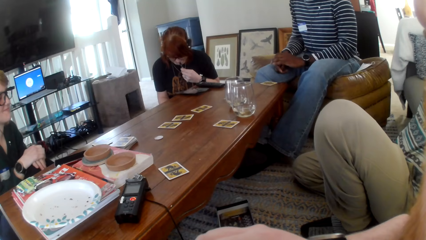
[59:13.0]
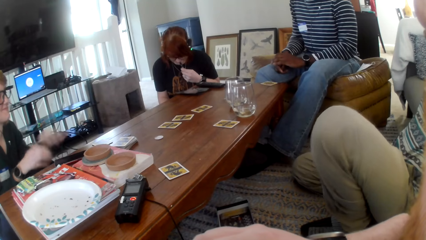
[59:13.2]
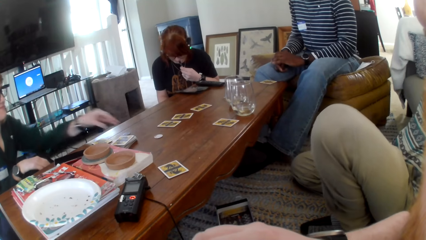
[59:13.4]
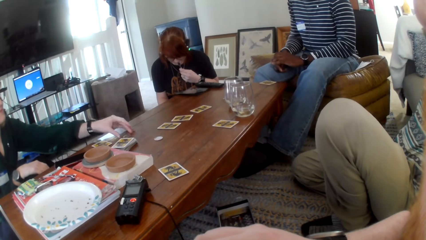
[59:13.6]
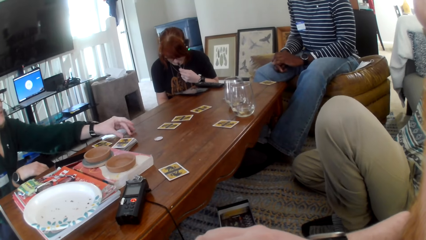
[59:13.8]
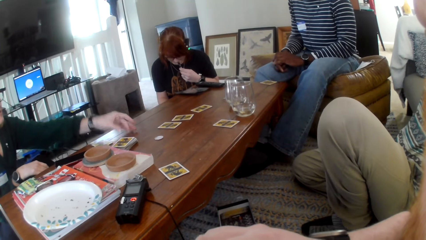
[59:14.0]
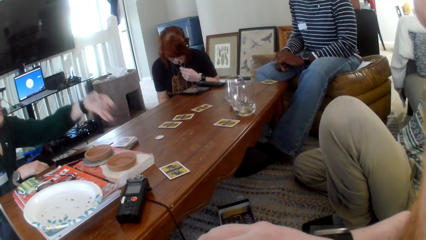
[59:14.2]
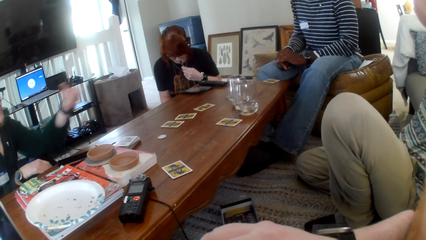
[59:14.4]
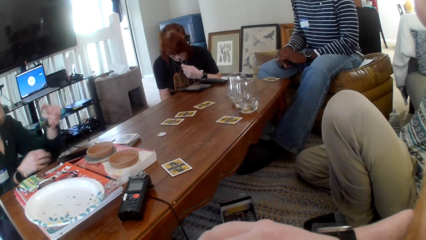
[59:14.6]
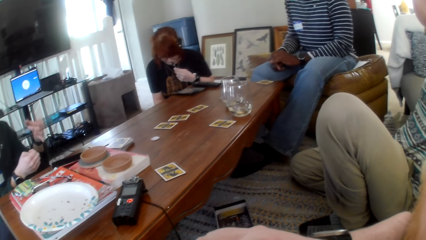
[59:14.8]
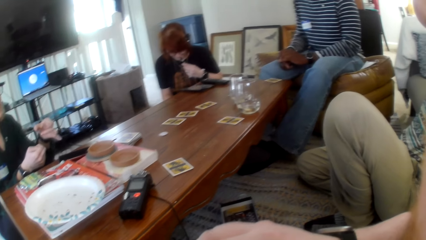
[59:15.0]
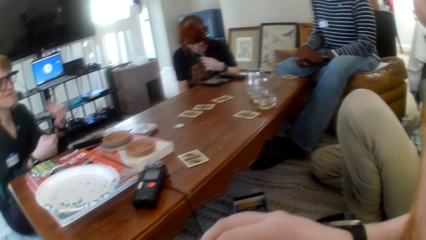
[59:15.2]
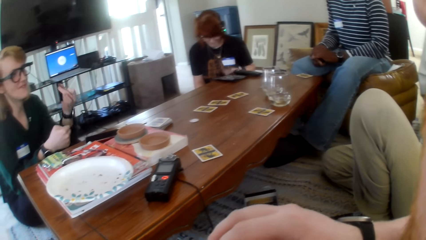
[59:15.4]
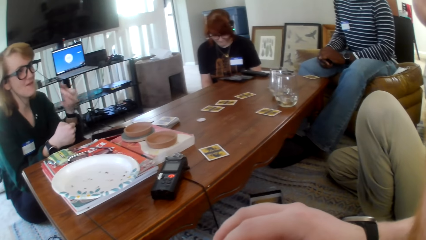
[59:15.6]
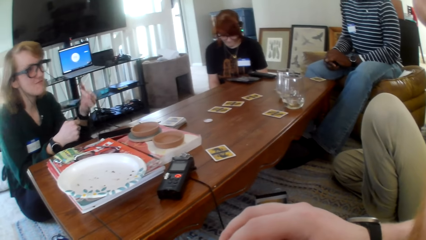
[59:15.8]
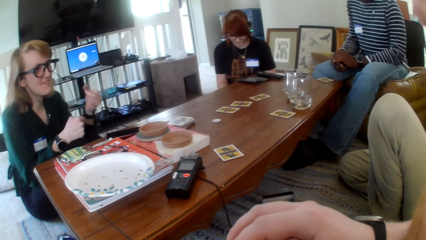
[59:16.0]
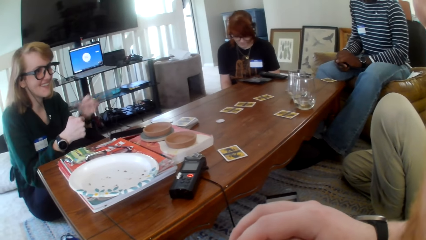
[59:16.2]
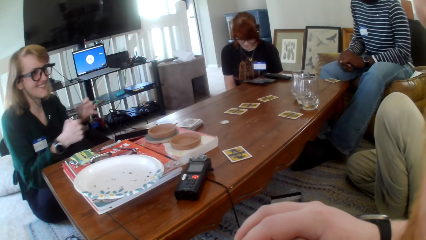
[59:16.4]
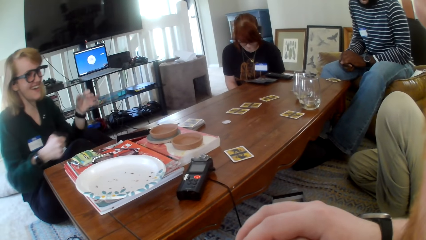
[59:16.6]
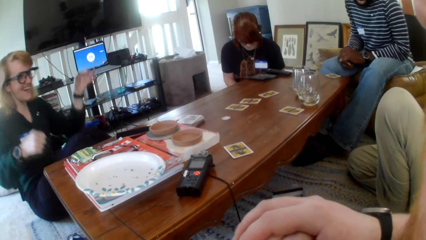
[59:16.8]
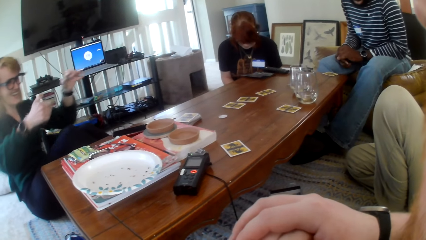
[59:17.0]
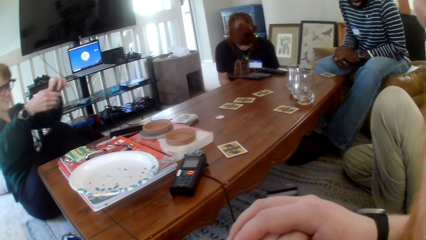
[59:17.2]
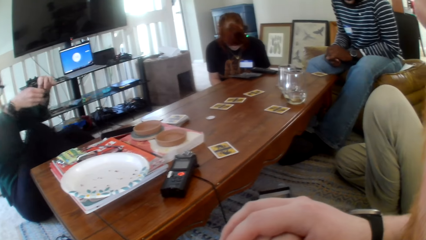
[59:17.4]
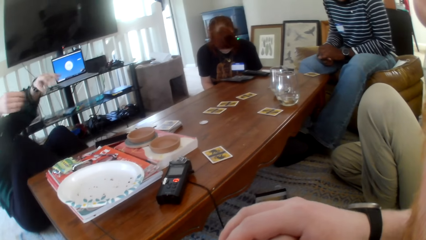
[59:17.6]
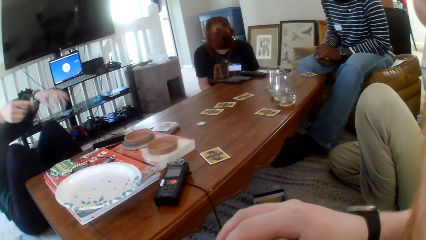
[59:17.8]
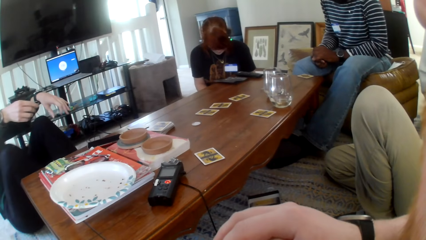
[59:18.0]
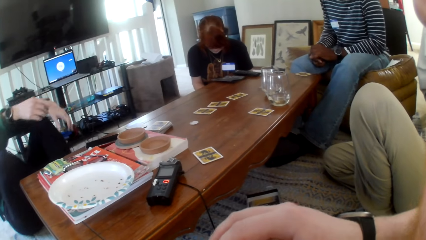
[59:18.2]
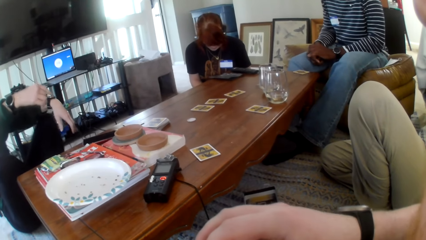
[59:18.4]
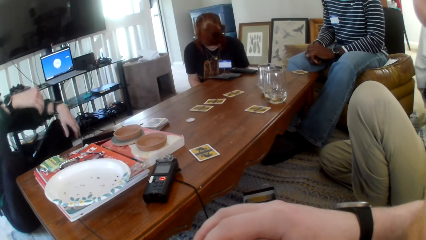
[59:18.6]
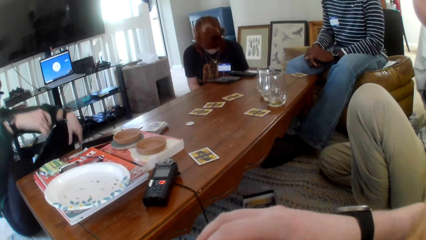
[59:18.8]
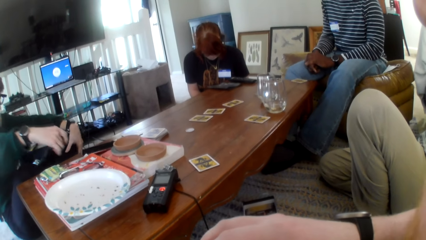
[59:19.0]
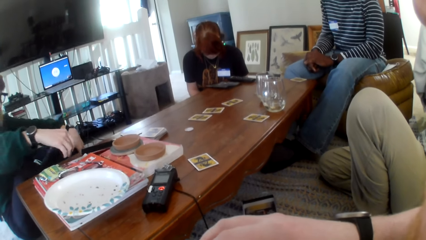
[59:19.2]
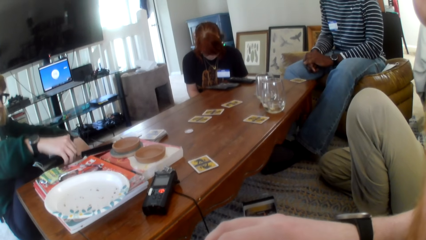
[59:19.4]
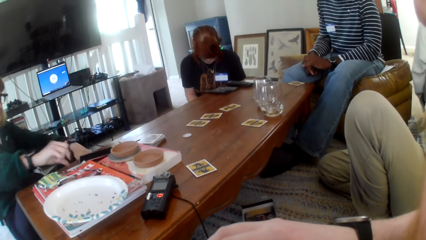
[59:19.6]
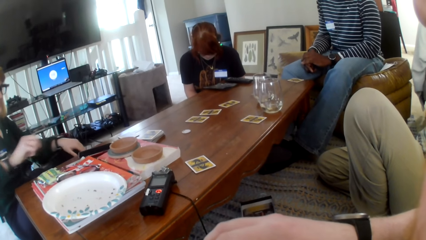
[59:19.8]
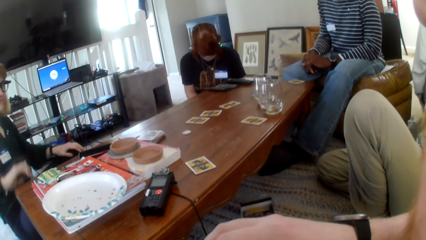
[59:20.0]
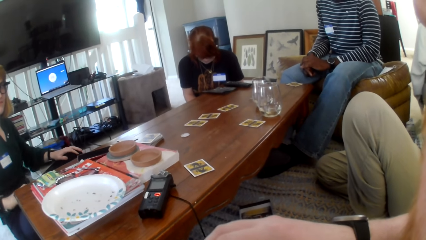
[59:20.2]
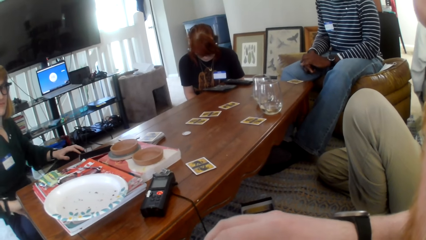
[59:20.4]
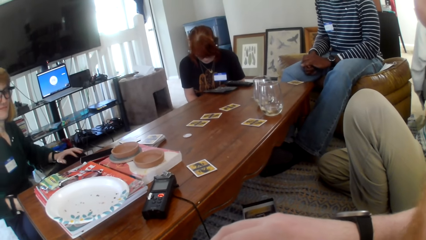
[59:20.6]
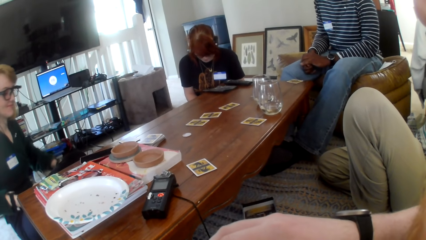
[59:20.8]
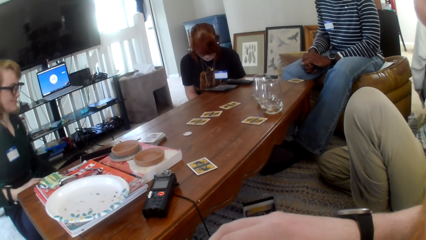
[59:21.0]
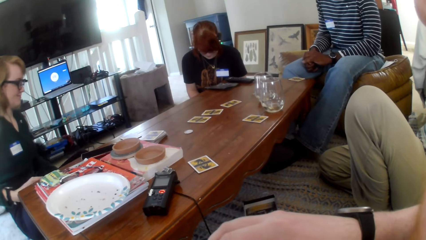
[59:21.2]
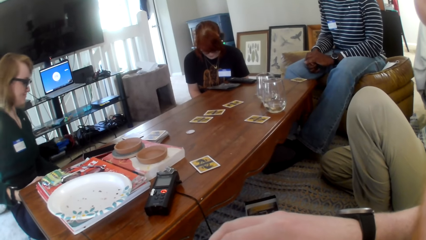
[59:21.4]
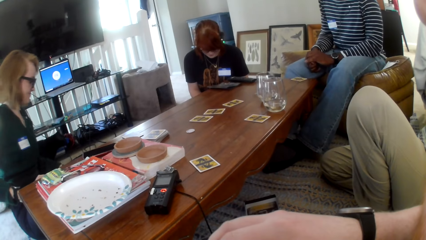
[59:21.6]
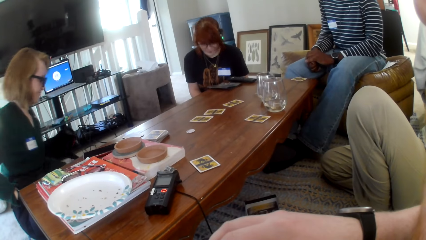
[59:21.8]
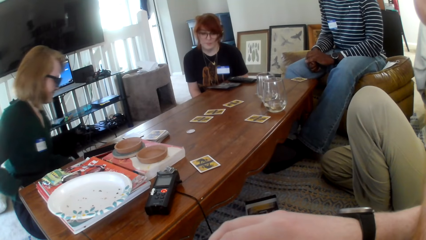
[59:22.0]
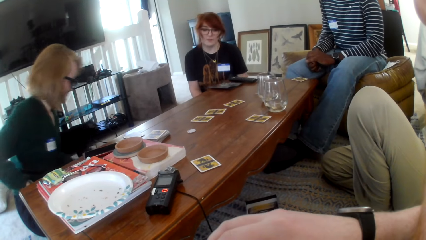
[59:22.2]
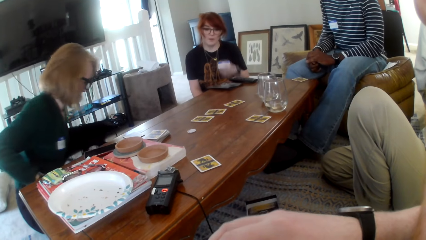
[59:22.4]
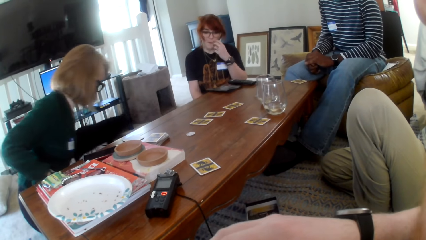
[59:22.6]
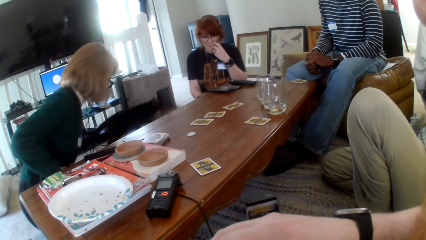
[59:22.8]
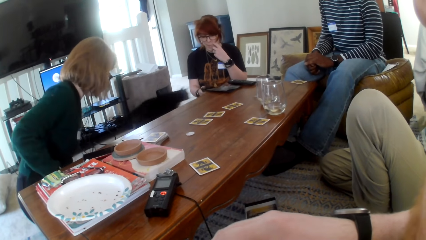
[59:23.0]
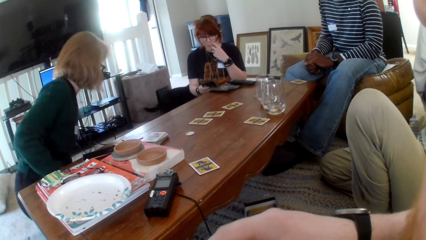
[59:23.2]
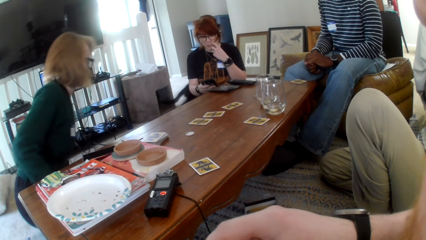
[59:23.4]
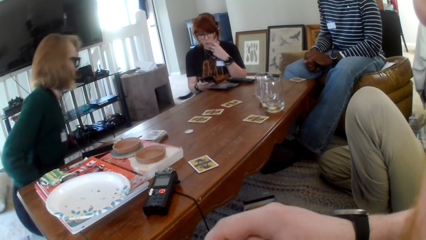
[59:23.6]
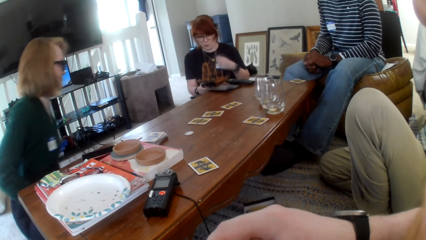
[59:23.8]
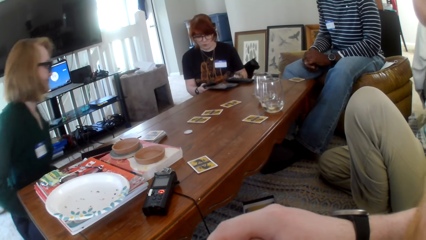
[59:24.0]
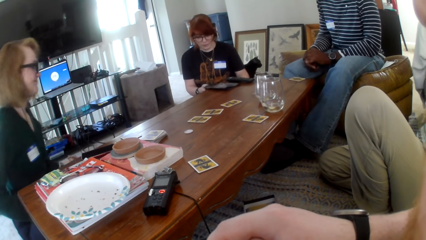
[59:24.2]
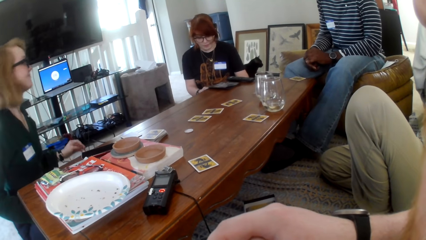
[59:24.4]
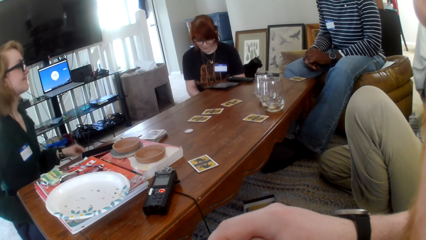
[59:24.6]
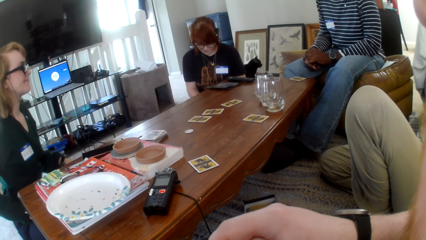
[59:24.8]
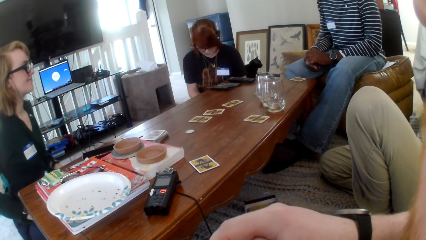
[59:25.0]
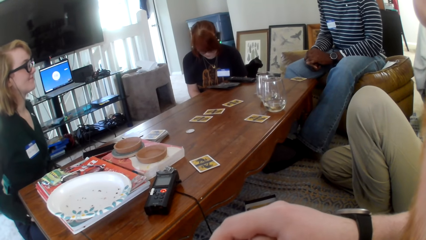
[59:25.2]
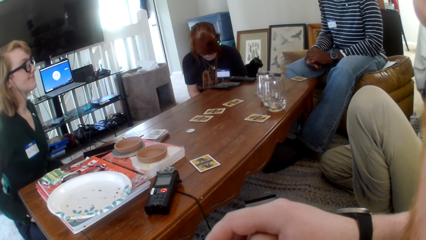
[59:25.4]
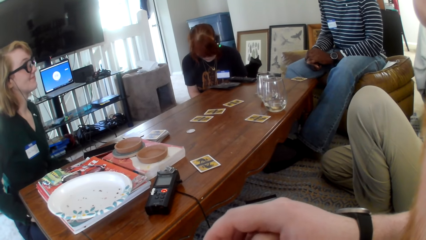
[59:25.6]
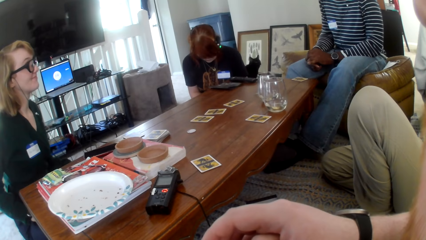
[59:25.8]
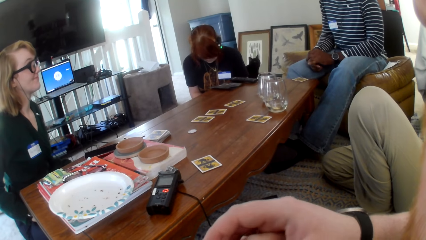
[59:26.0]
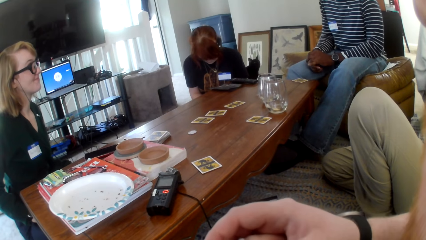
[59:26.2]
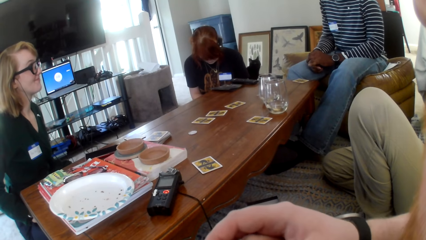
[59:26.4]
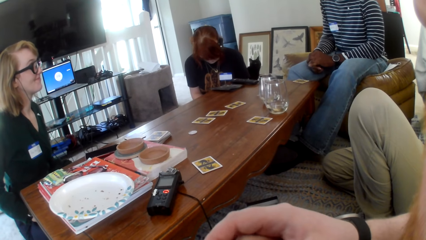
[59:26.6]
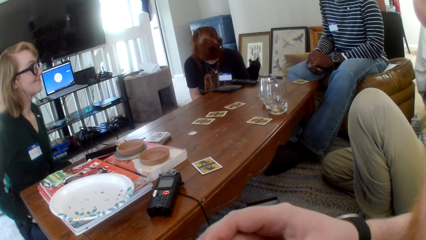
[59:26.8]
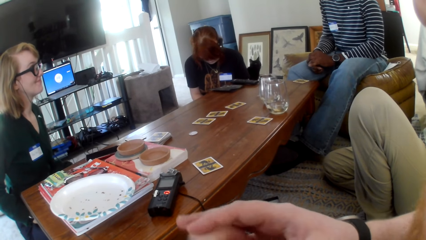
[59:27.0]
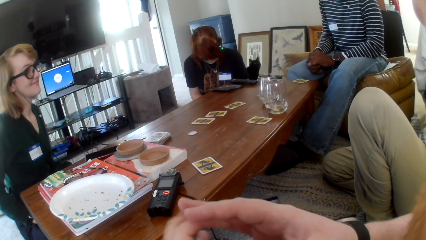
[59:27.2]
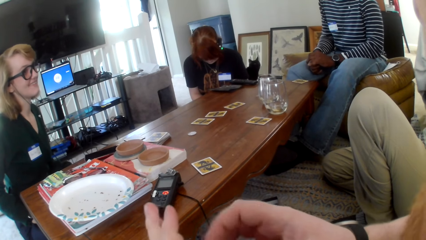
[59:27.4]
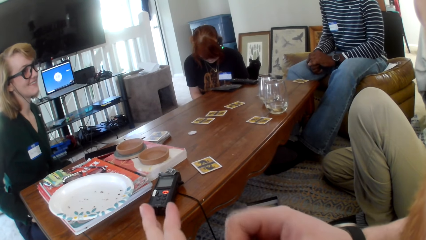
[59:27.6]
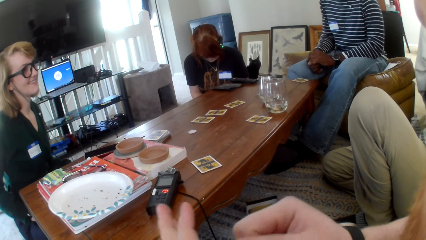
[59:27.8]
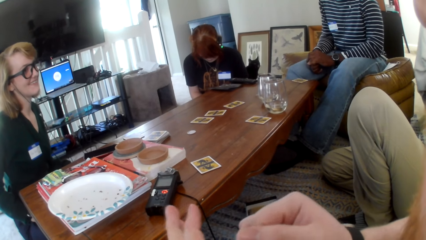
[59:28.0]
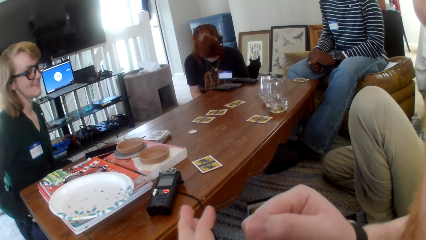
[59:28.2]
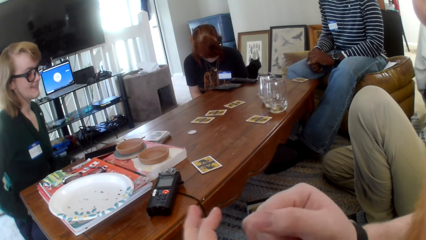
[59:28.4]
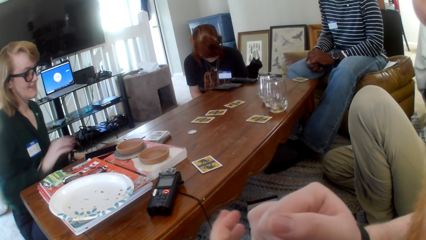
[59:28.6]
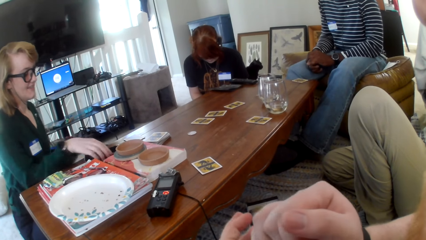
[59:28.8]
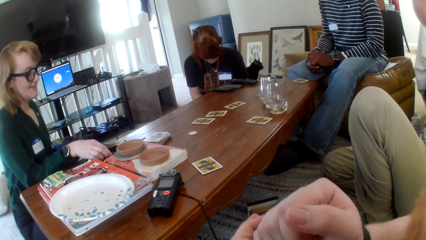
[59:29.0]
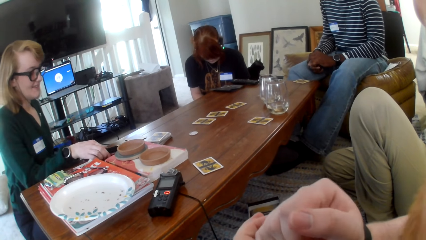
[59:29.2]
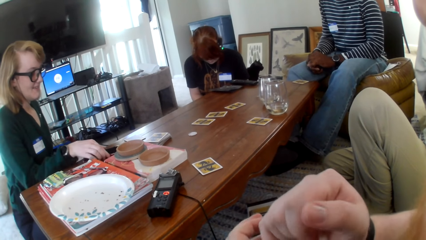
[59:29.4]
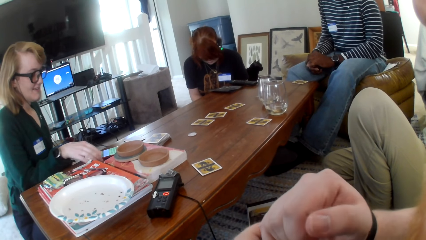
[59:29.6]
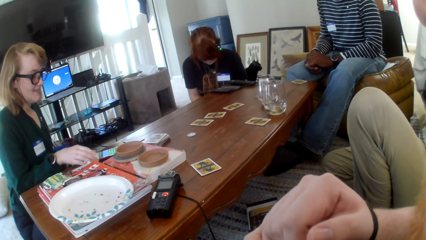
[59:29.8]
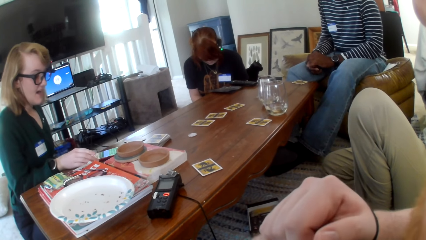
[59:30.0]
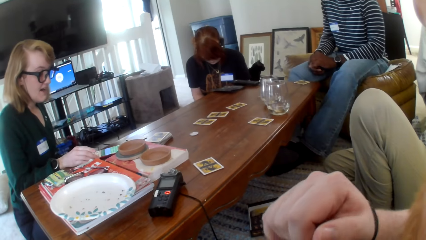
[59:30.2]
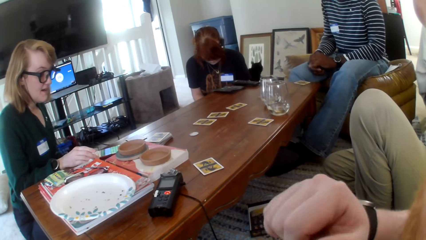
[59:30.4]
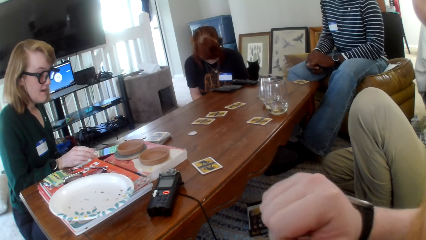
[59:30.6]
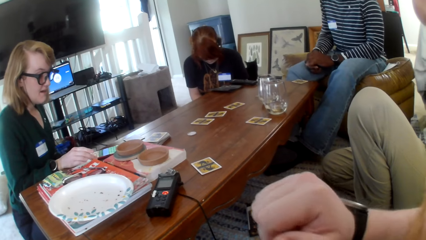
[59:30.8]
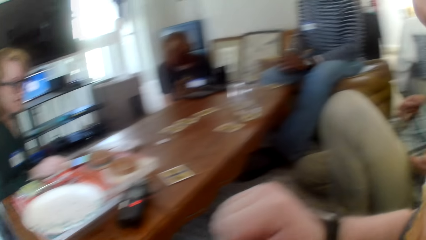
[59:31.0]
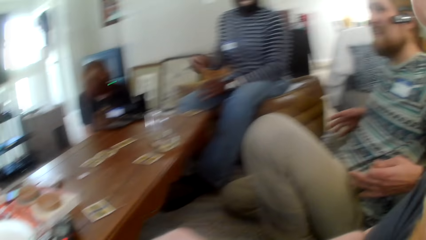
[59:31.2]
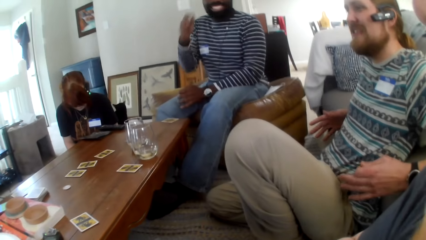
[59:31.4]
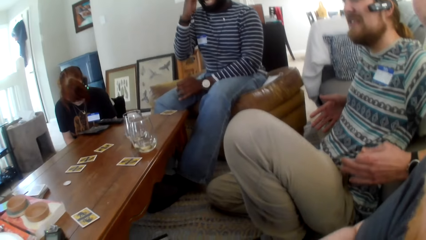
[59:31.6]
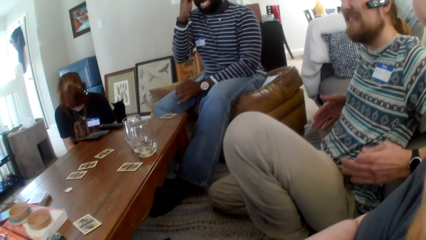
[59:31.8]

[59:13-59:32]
A person puts something on the mouth. Another person picks something on the table. The other person moves a bit. The camera wearer moves hands. The other person checks a phone.
